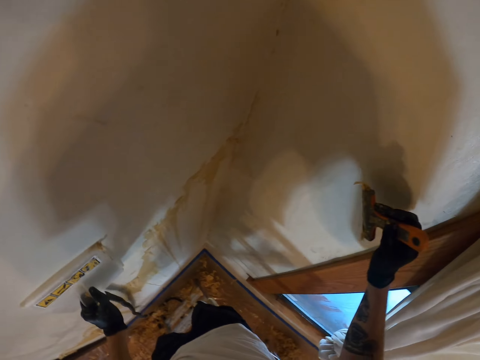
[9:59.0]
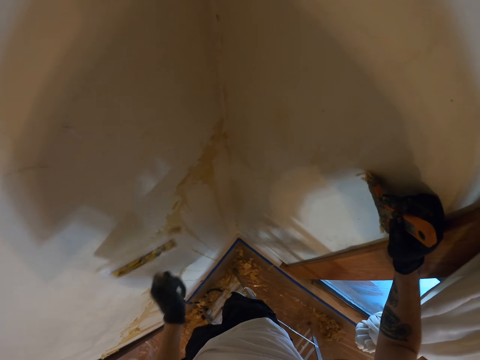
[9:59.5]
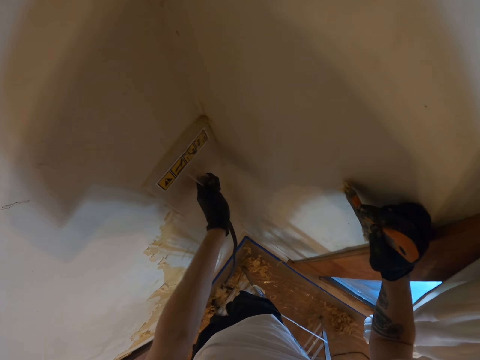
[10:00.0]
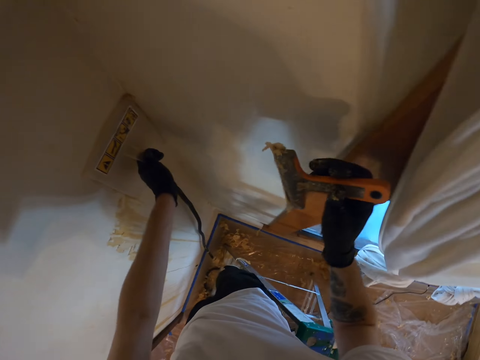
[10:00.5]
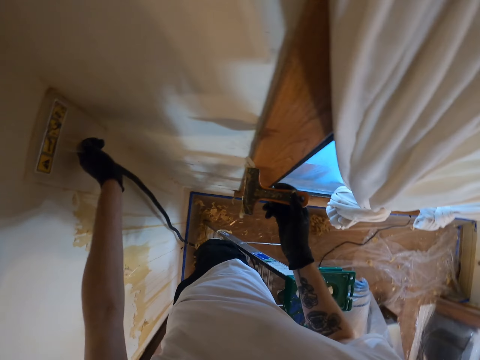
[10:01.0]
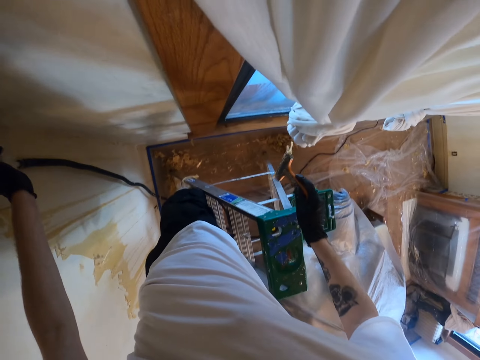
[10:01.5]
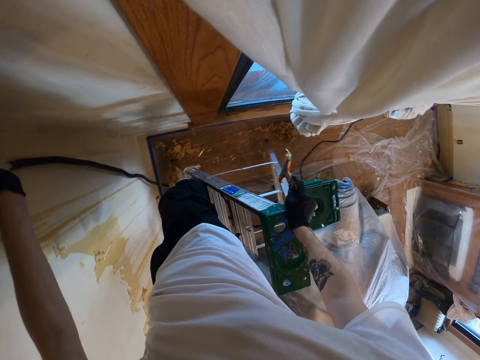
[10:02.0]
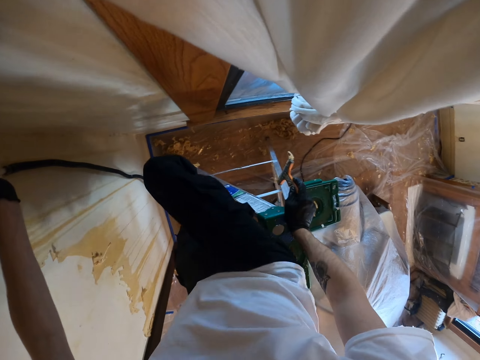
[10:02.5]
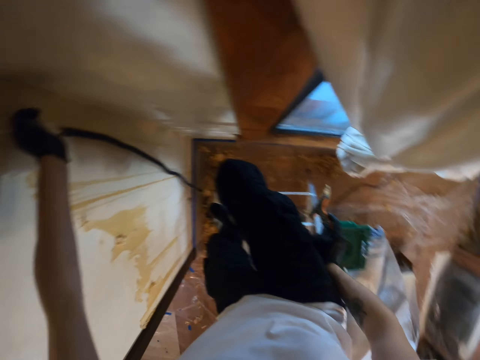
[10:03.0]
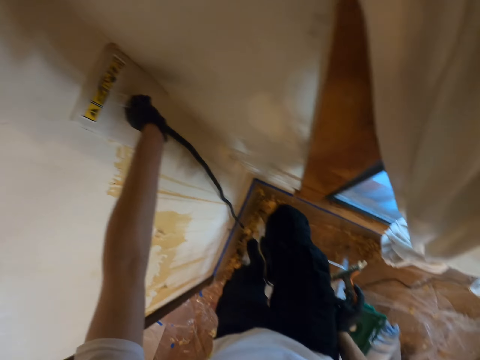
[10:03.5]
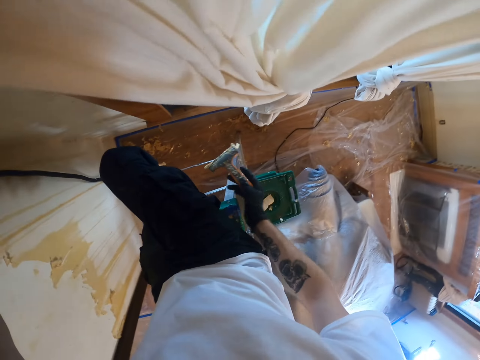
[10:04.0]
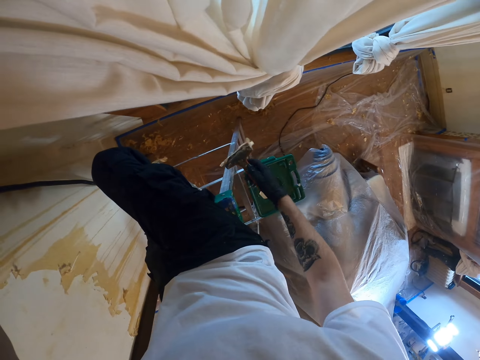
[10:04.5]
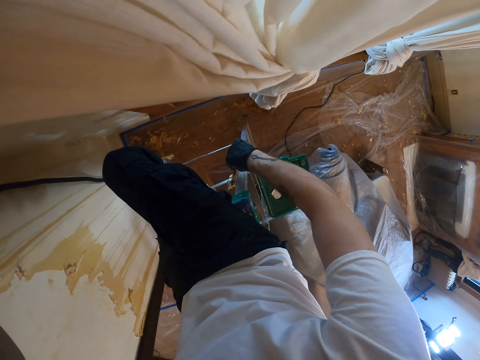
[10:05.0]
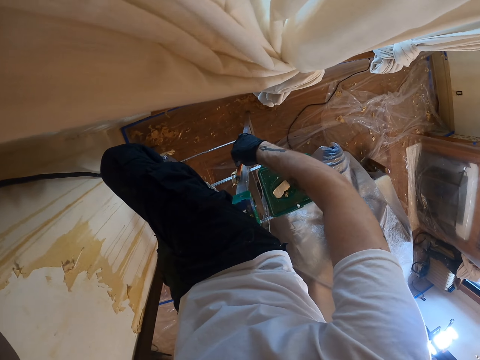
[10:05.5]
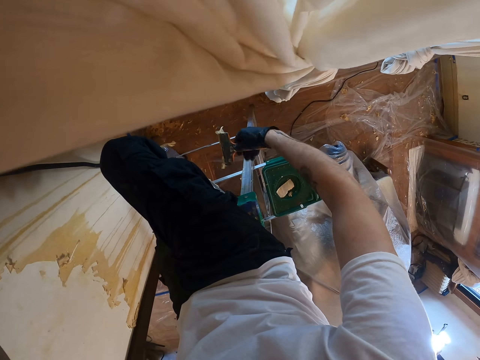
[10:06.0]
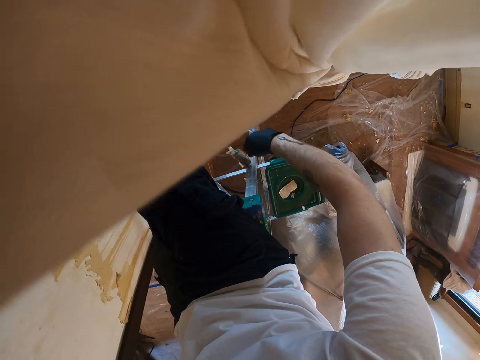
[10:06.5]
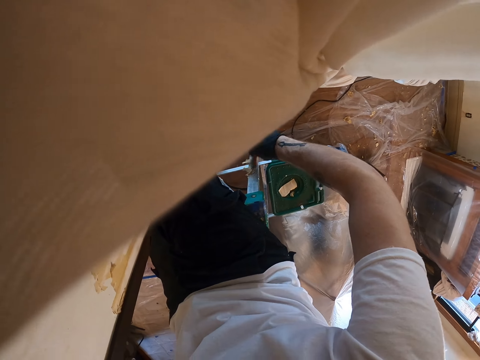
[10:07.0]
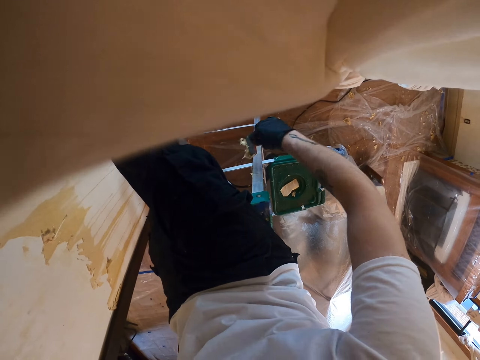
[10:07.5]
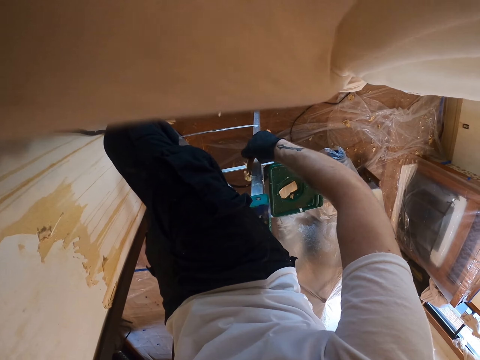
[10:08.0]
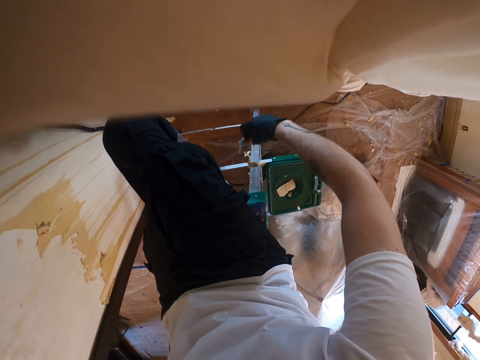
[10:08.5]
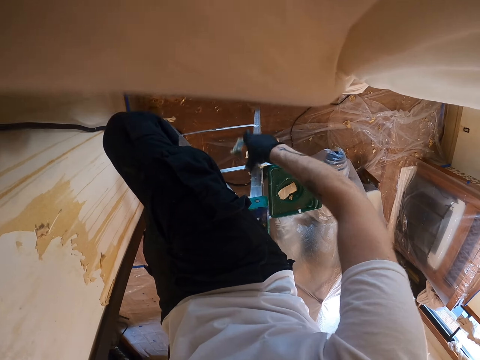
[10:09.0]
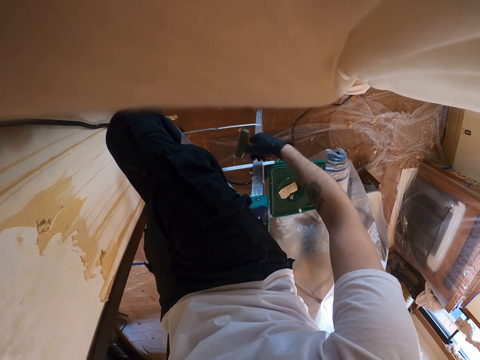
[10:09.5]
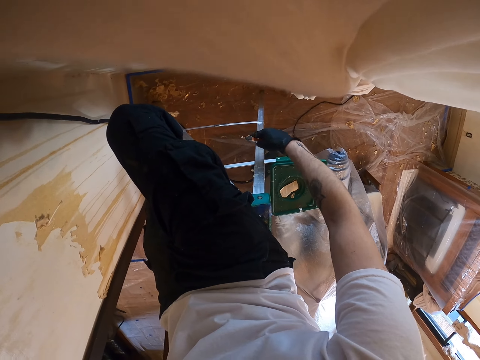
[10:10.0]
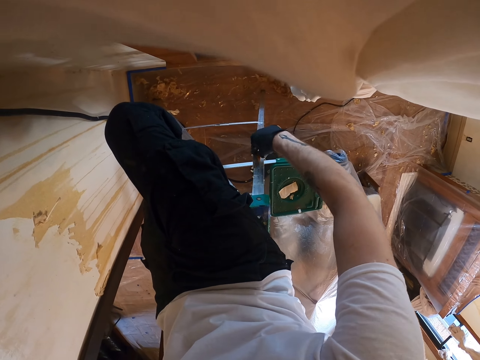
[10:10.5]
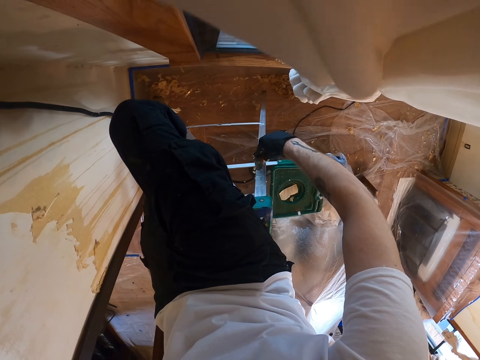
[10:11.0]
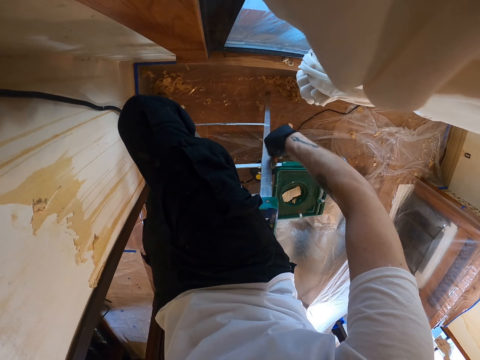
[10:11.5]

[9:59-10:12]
The camera wearer moves a machine. They shake a brush. They hold the ladder with the right hand. They rub the scraper on the ladder. They remove paint from the brush. They rub the brush against the ladder. They remove the wallpaper on the ladder with the right hand.

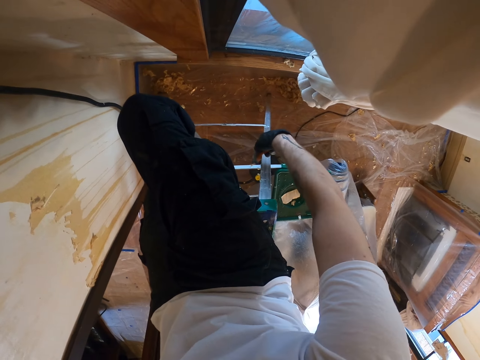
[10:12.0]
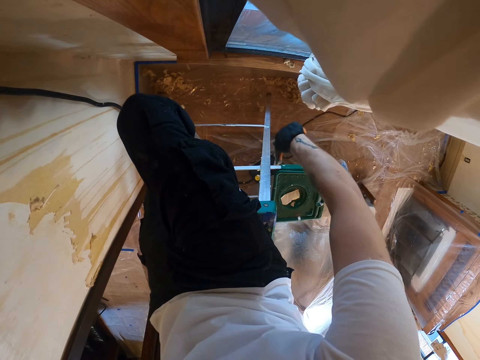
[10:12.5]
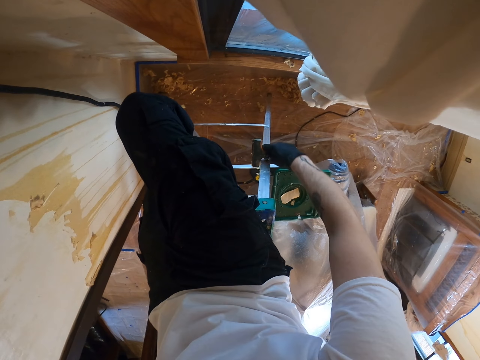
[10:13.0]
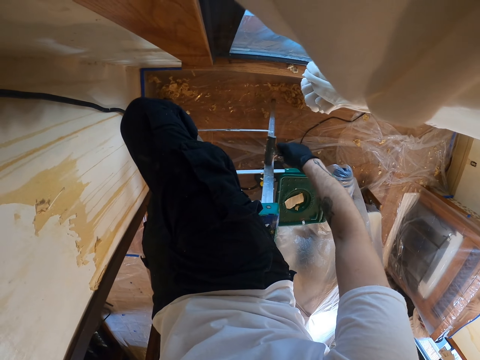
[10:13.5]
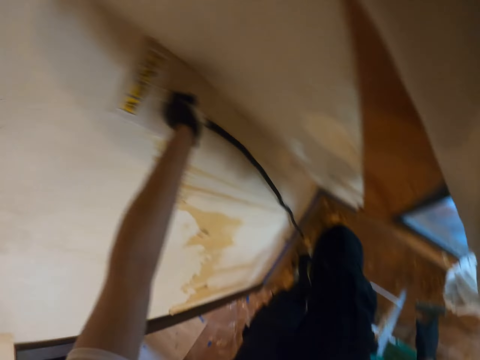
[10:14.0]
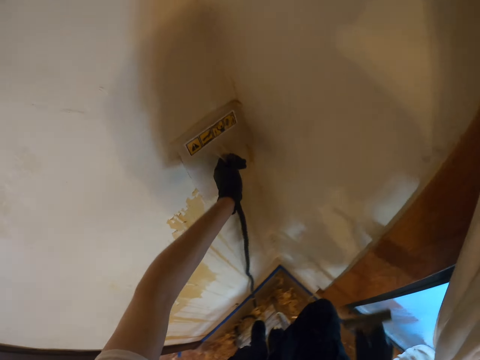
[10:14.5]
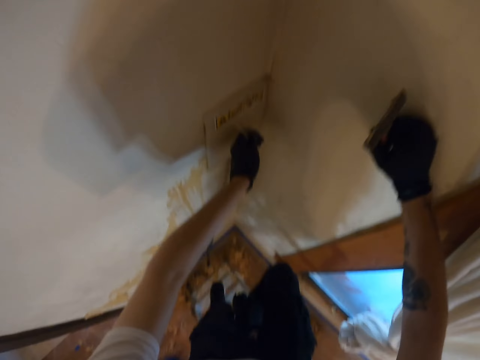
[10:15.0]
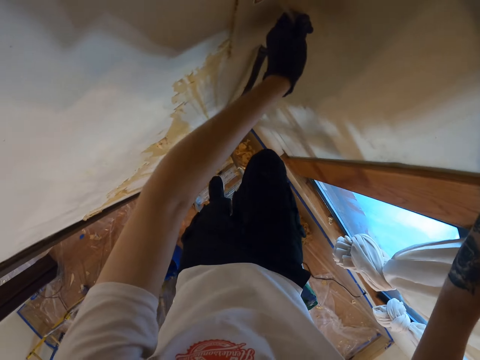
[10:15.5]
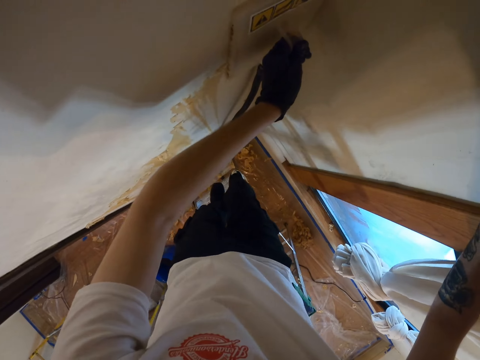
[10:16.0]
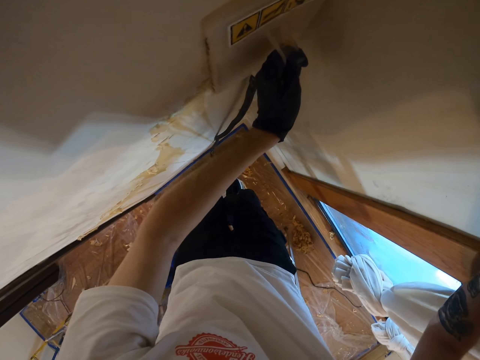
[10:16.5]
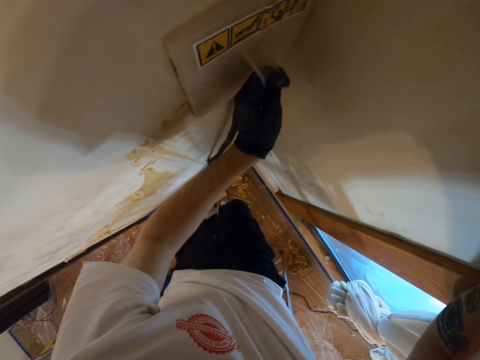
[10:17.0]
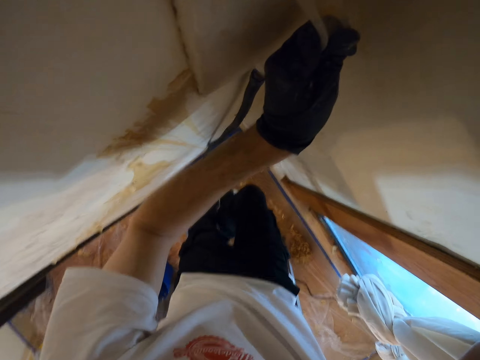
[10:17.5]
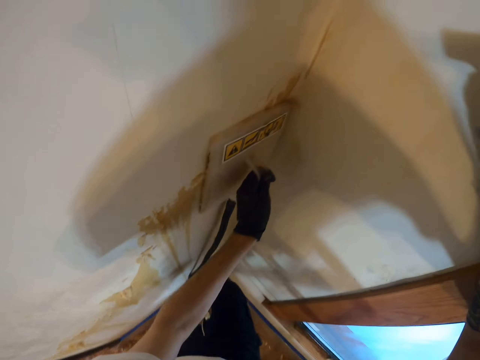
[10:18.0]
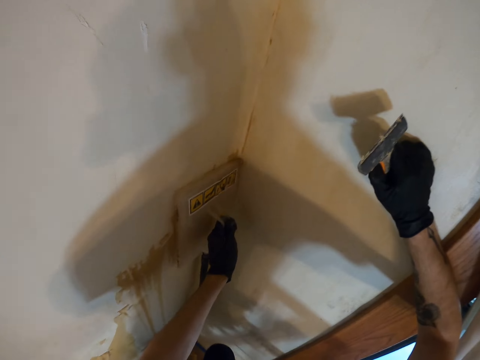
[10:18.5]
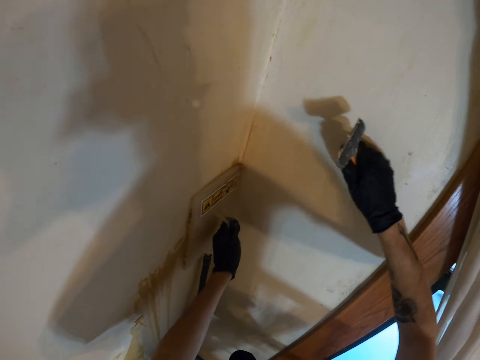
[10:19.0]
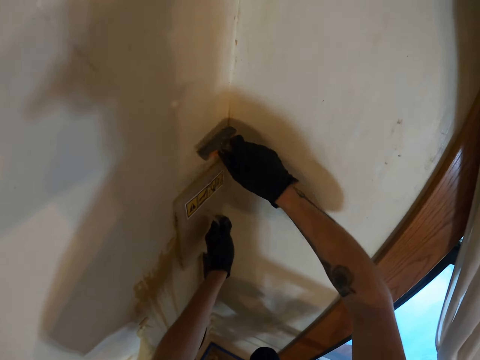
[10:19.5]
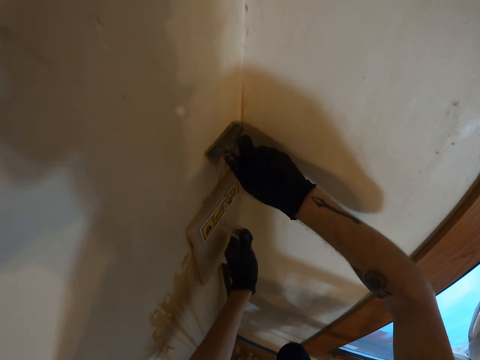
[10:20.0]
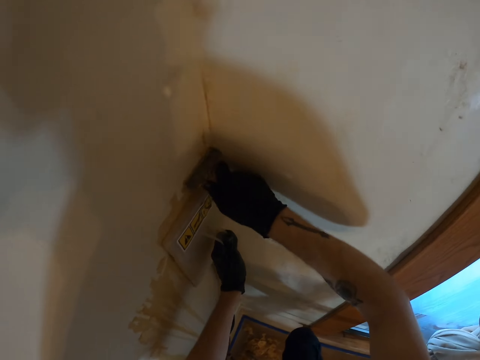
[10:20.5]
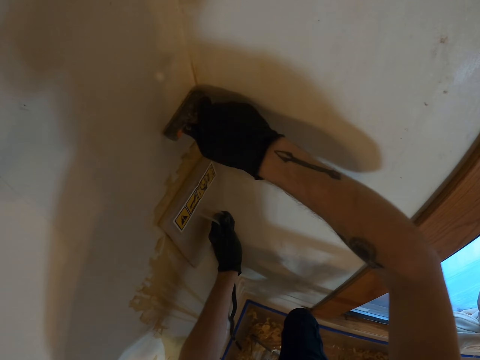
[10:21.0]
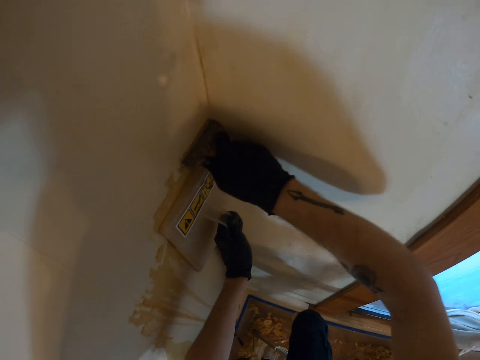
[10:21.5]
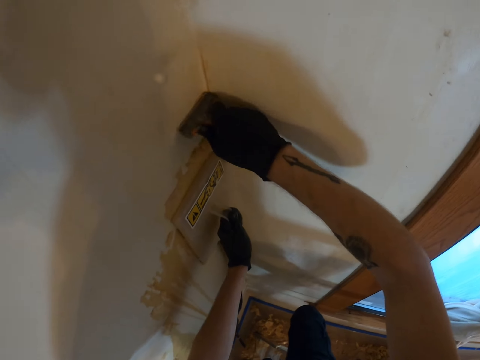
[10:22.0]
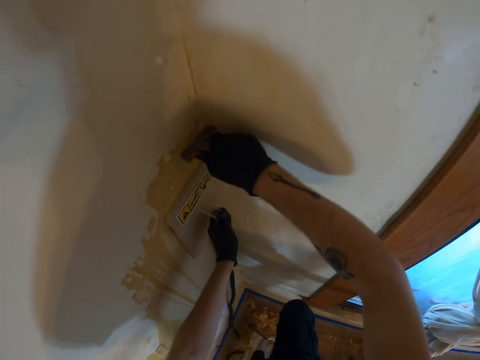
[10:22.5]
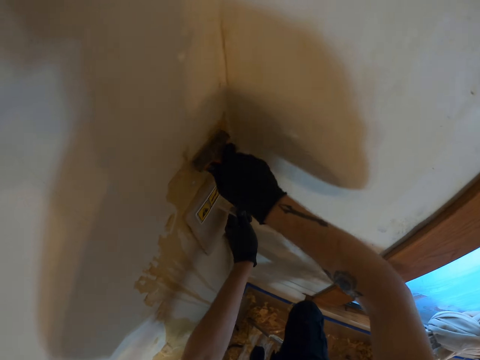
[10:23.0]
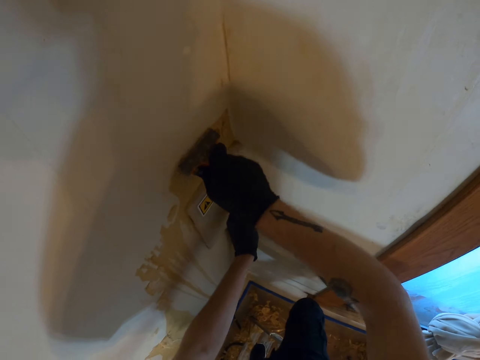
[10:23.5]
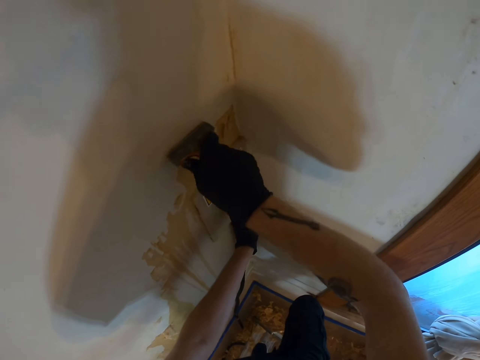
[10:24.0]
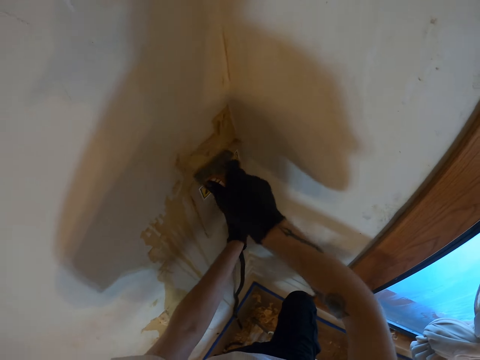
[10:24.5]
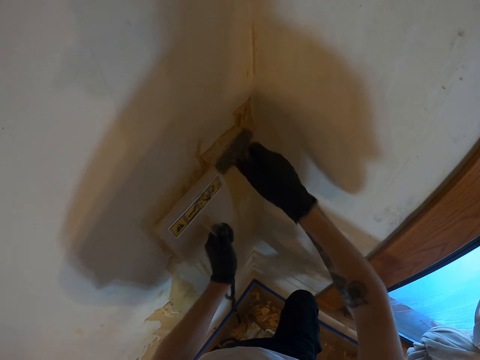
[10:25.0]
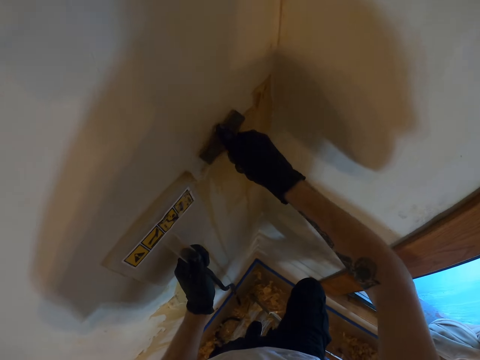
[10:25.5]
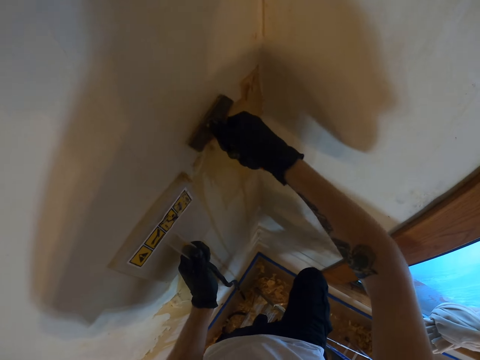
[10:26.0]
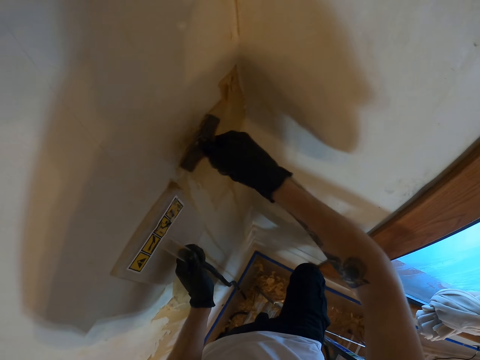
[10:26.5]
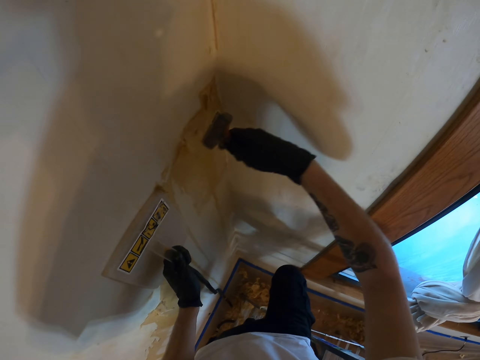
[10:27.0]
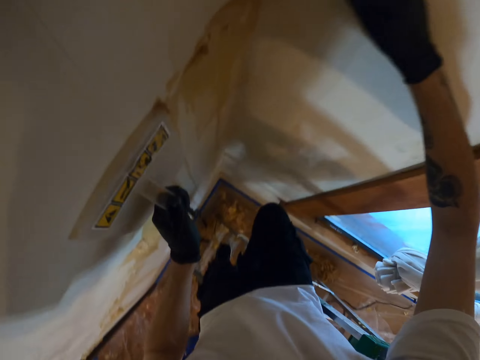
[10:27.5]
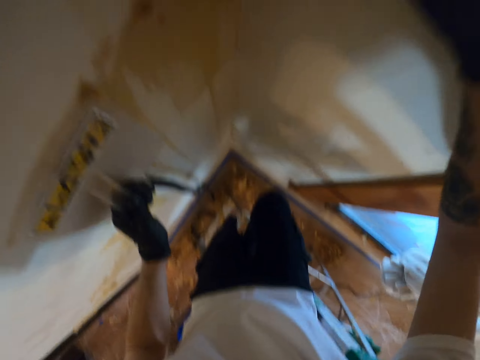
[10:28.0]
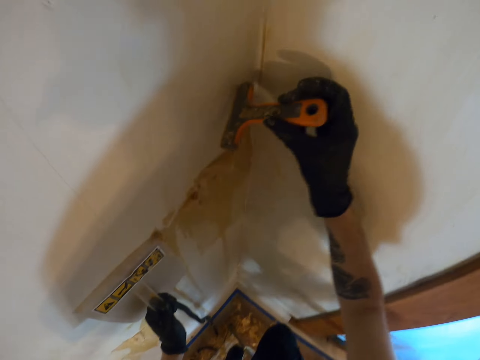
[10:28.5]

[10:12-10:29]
The camera wearer rubs the scraper on the ladder. They look at the wall steamer on the wall. They brush off paint with a brush. They move down the ladder. They move the machine. They remove the wallpaper on the wall with the scraper in the right hand. They brush off paint with the brush.
